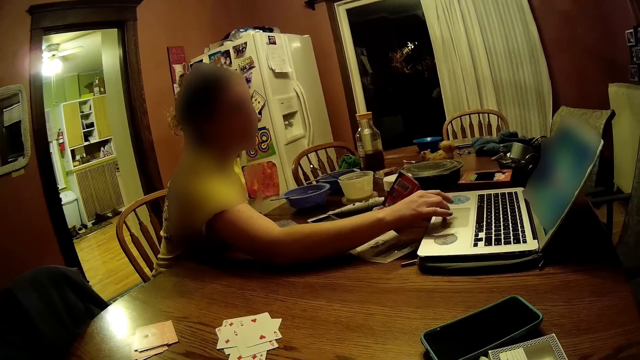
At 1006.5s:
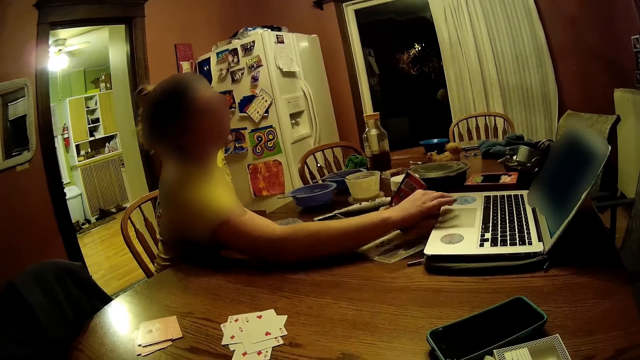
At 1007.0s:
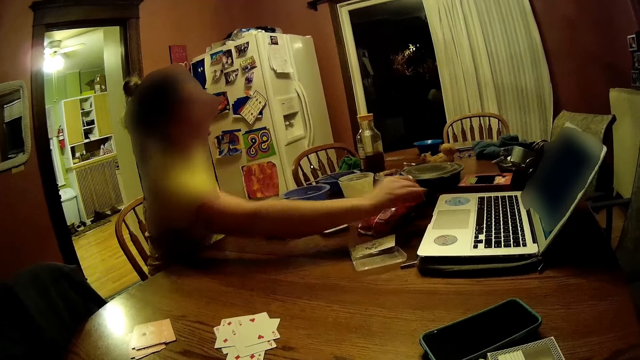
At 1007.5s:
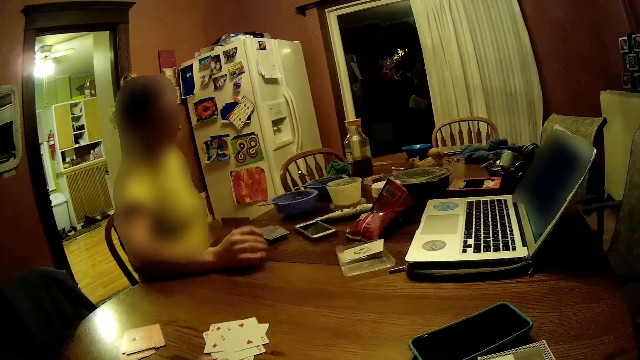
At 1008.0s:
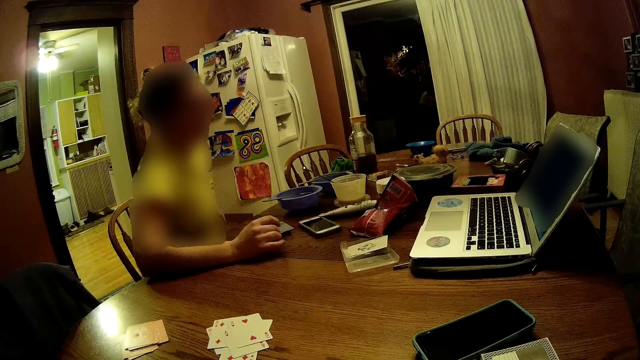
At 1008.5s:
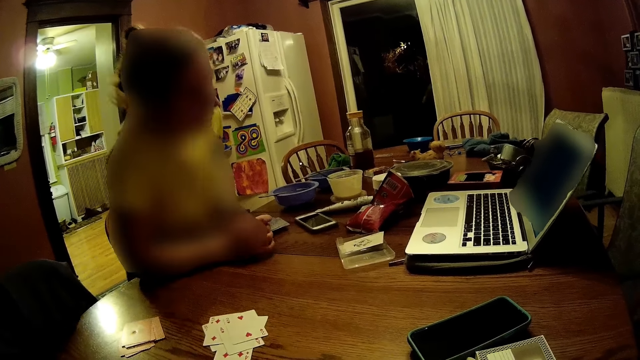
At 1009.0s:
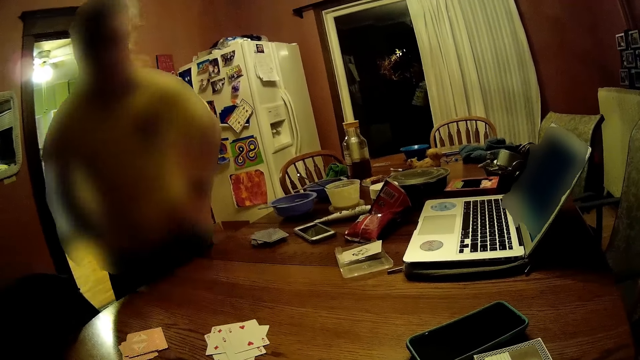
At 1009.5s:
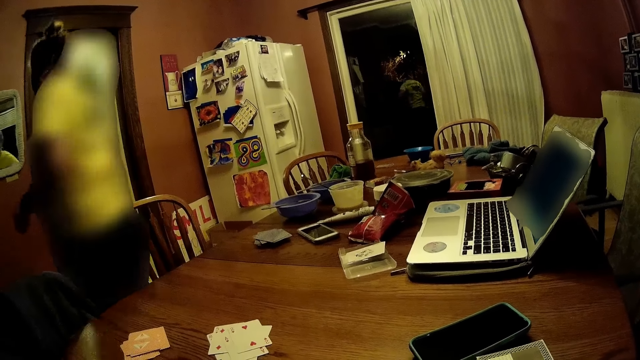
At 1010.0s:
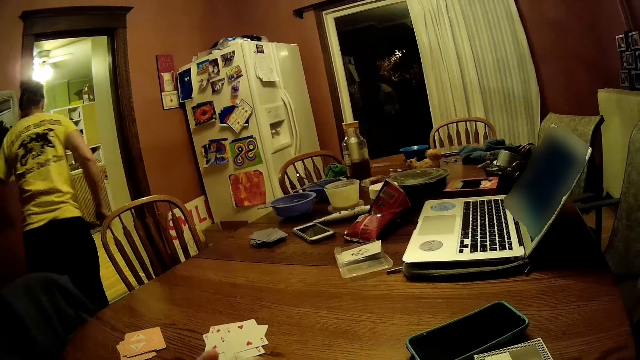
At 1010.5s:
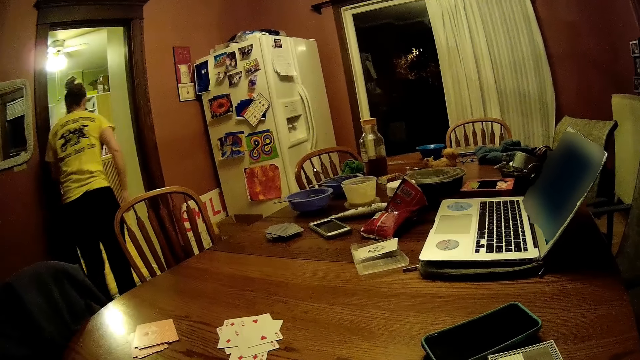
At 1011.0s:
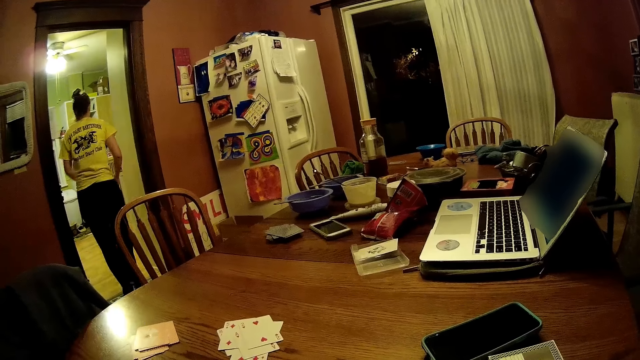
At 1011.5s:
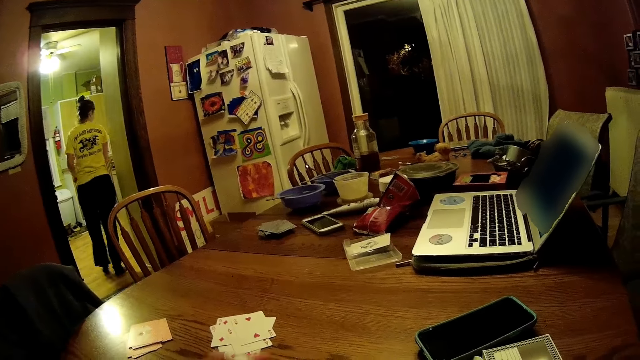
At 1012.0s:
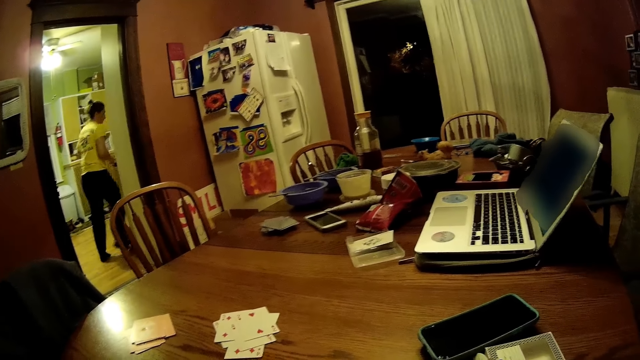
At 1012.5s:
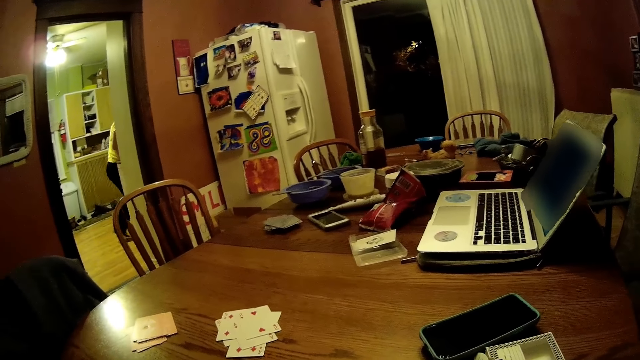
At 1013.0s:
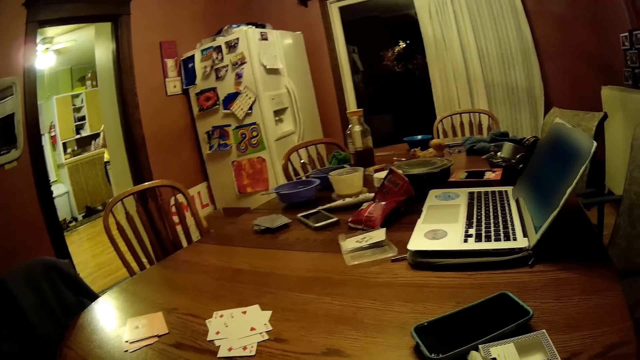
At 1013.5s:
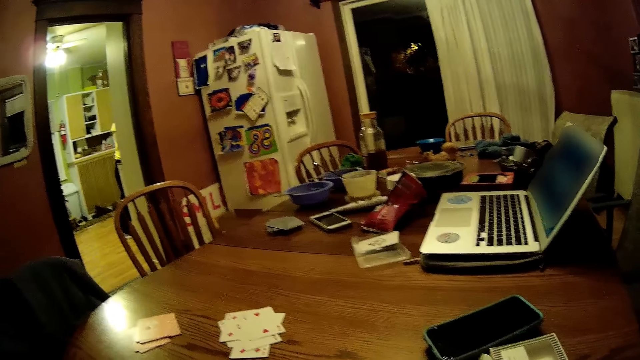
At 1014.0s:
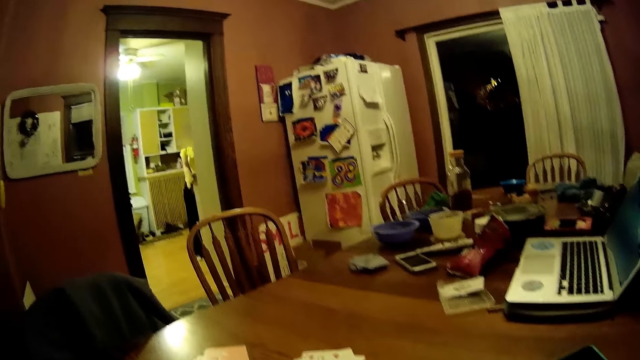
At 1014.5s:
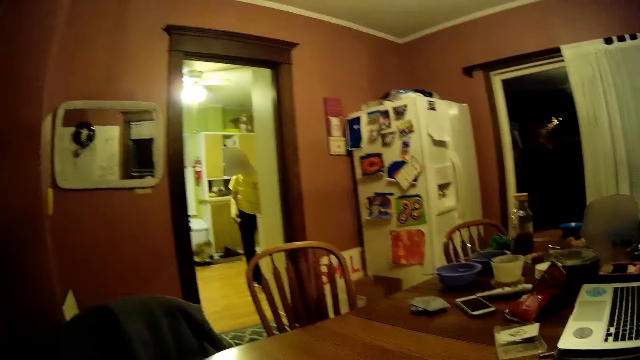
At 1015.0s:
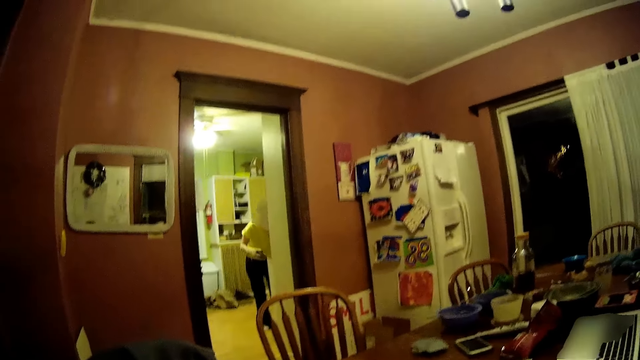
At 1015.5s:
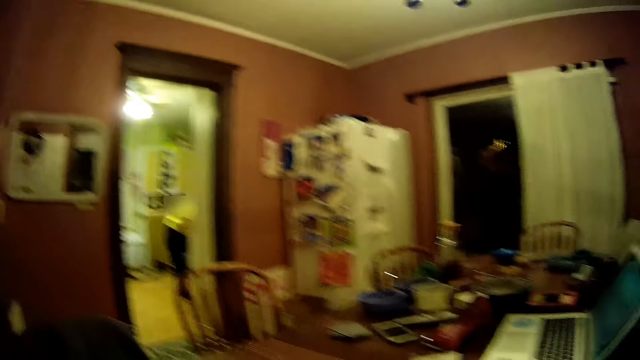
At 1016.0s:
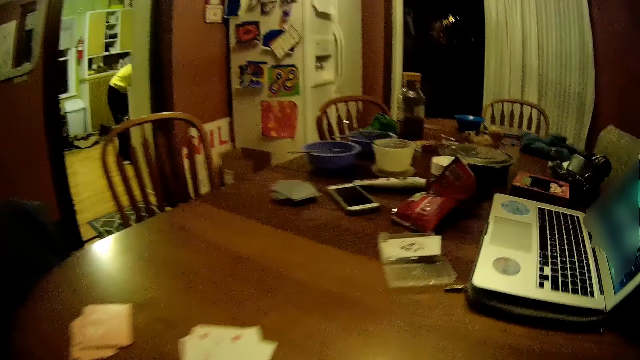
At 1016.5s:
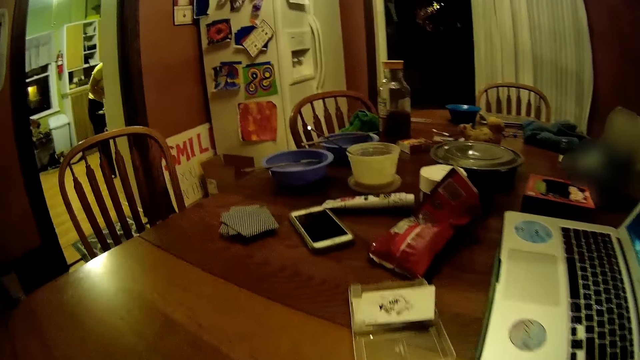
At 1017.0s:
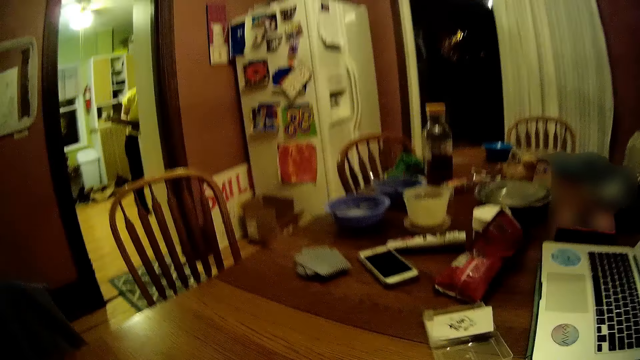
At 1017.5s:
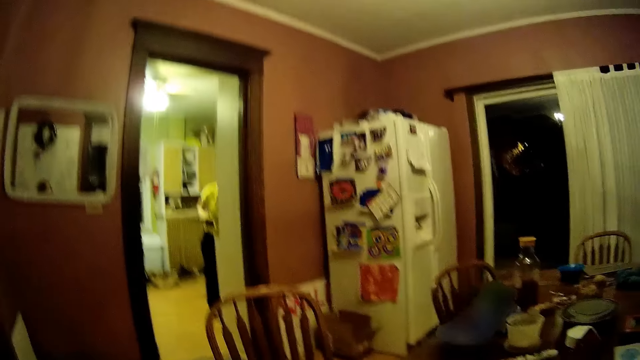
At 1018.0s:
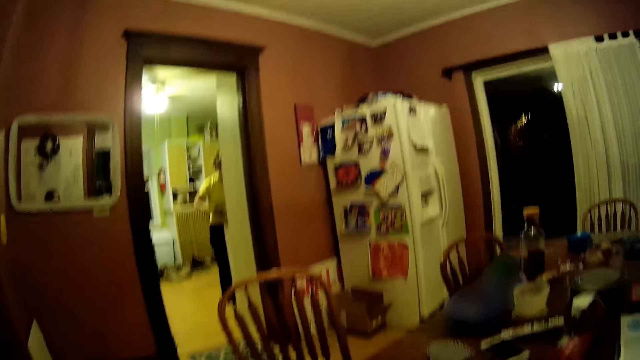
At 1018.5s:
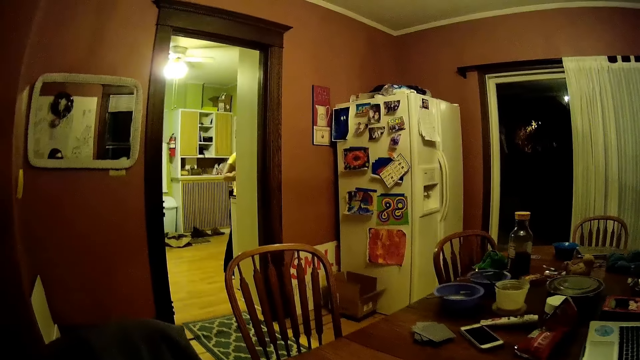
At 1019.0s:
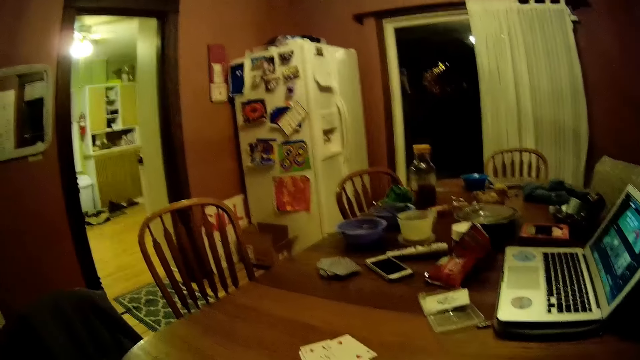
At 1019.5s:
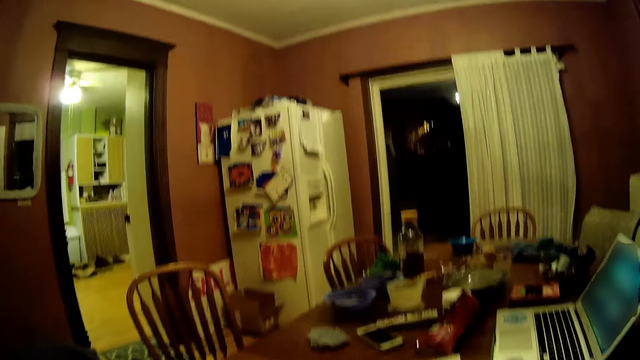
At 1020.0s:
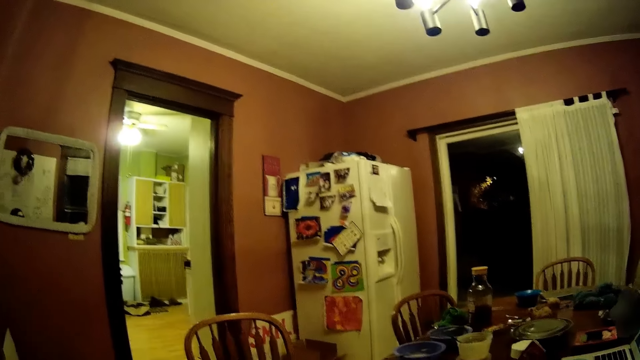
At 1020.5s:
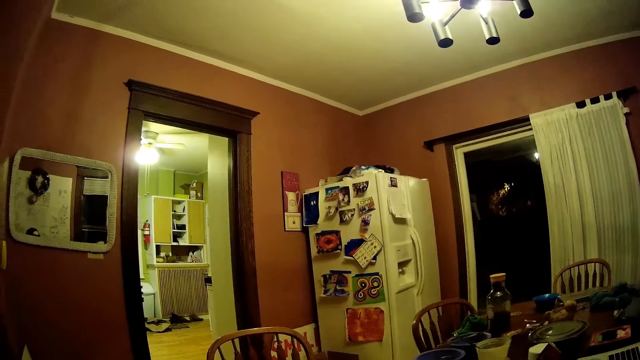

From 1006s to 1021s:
The woman stands up from a chair by the table. The woman walks toward a kitchen from the parlor. The camera wearer shuffles the cards in her hands. She looks around the room.

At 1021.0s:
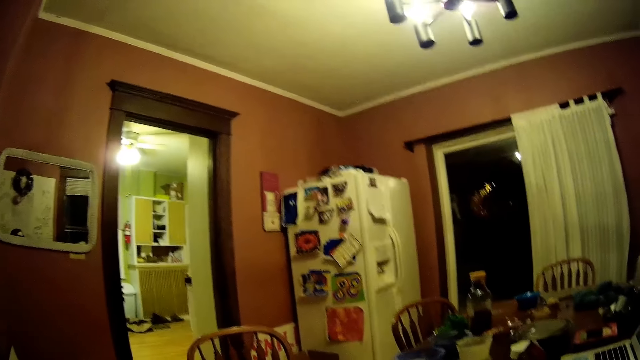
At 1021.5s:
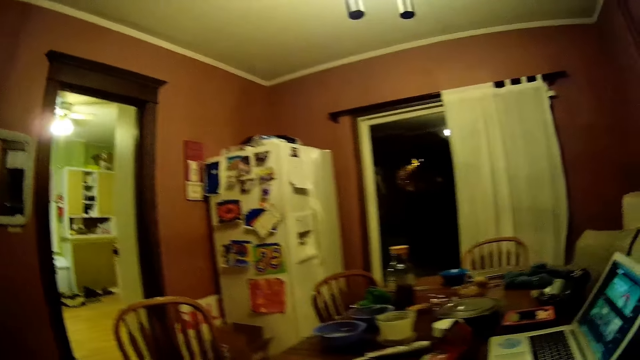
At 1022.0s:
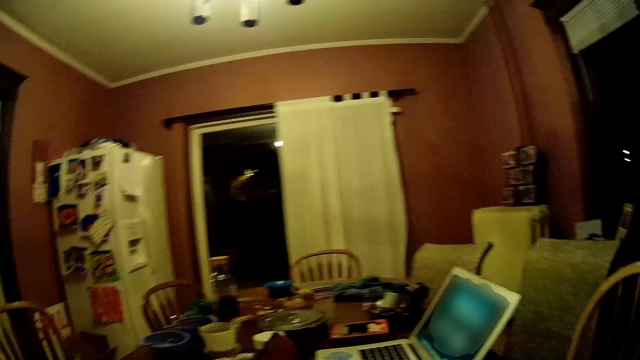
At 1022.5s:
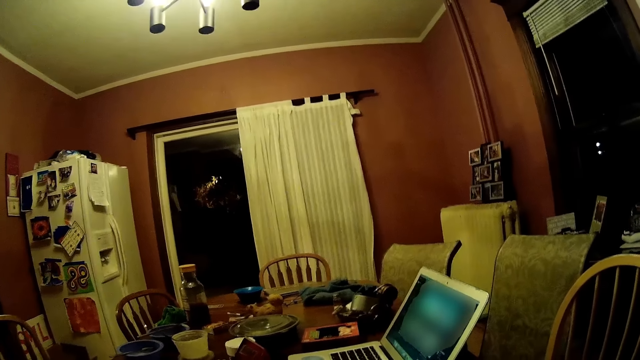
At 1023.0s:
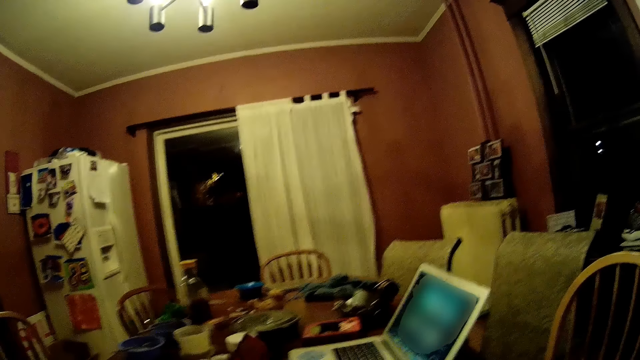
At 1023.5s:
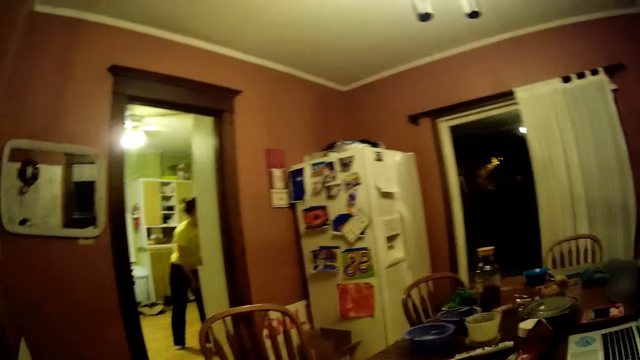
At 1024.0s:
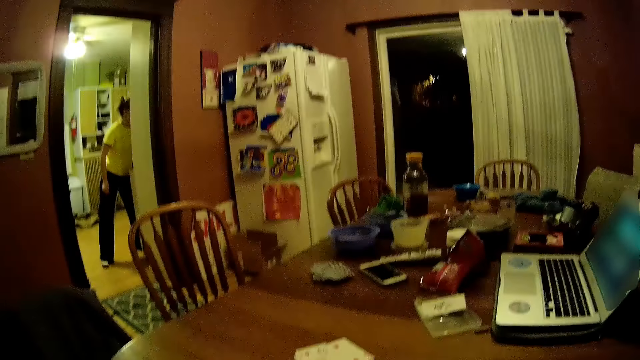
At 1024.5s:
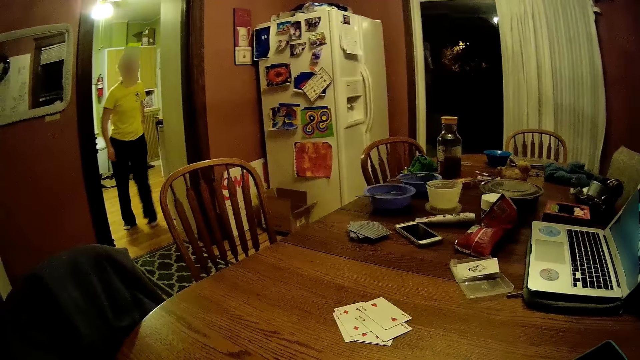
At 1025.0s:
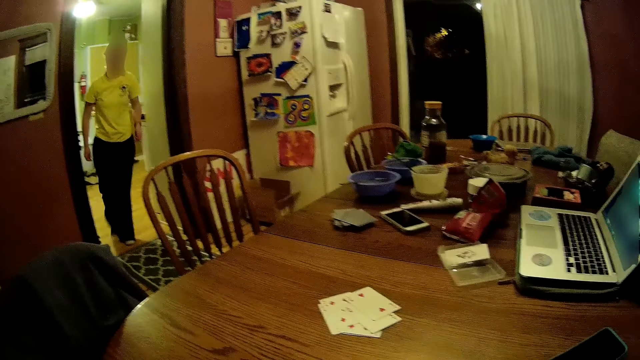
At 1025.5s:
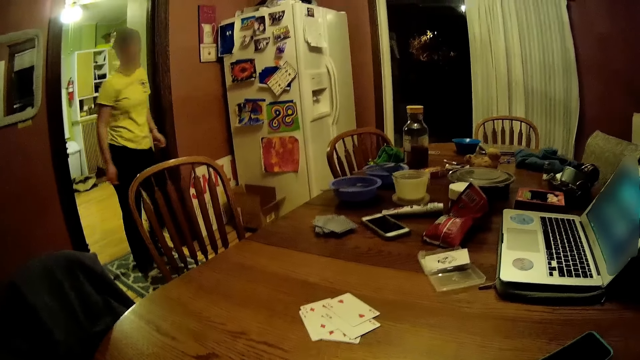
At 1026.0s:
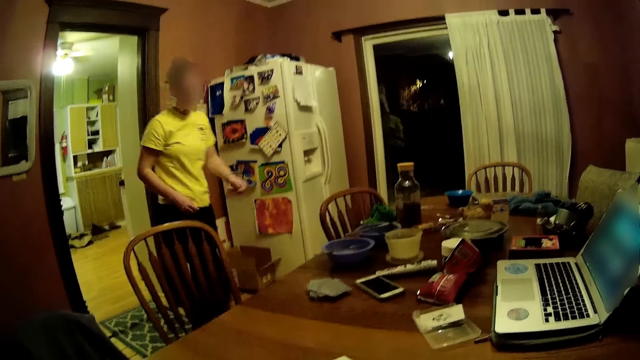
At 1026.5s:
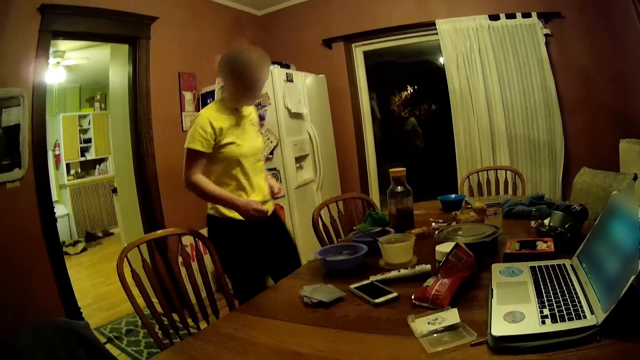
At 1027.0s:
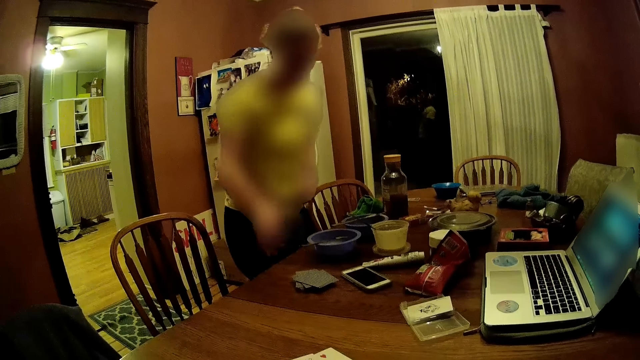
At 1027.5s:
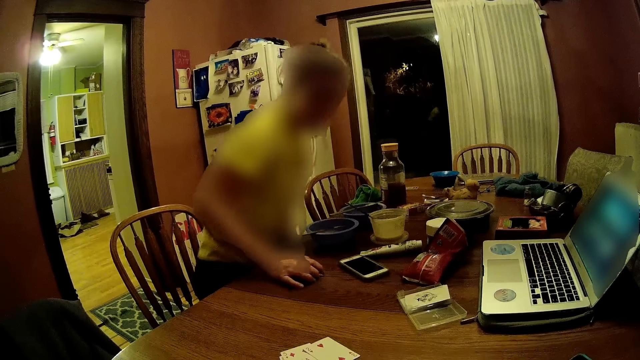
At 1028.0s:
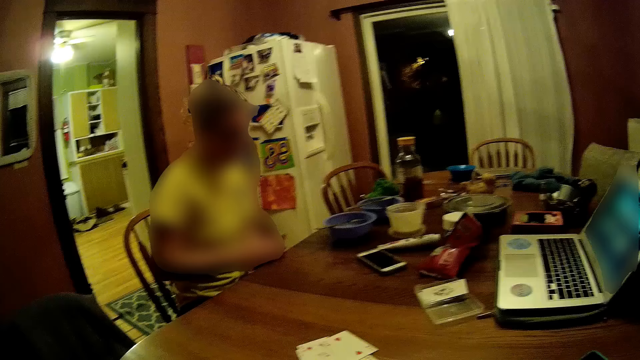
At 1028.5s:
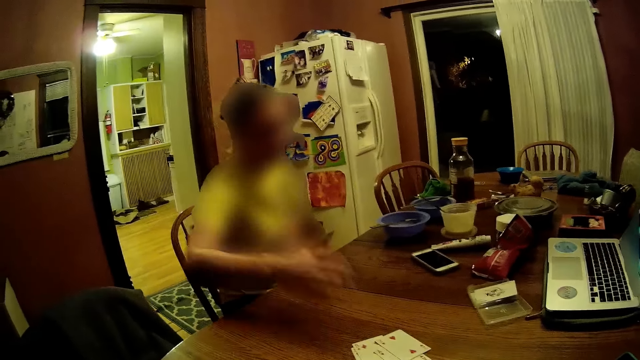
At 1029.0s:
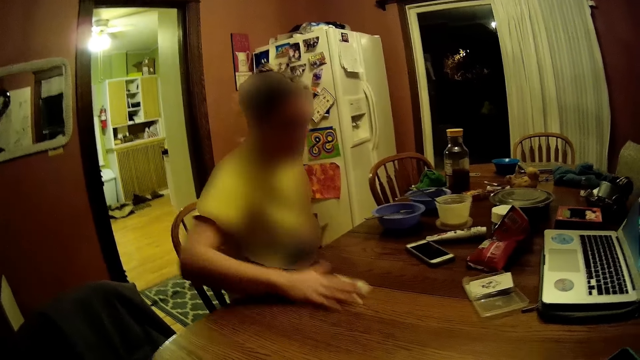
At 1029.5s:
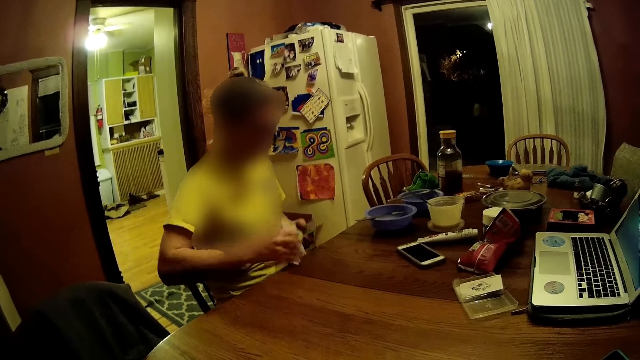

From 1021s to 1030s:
The woman walks to the parlor from the kitchen. The woman places her right hand on the cards on the table and sits down on a chair. The woman picks up the cards on the table. The woman packs some cards on the table with her right hand.
